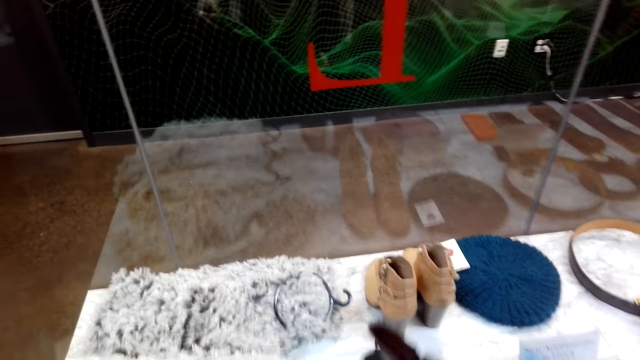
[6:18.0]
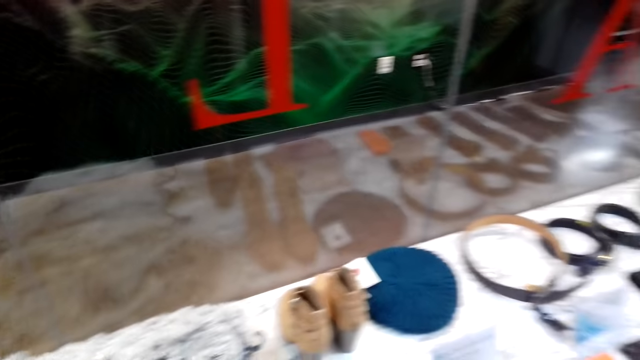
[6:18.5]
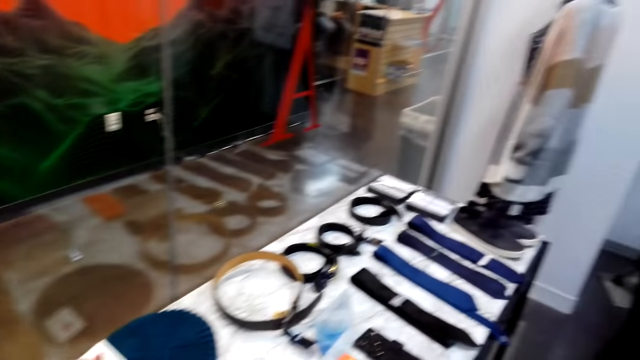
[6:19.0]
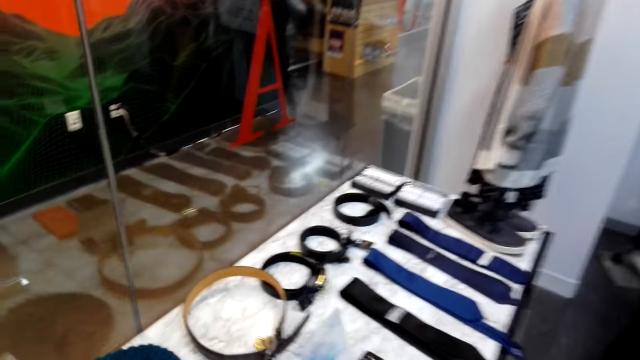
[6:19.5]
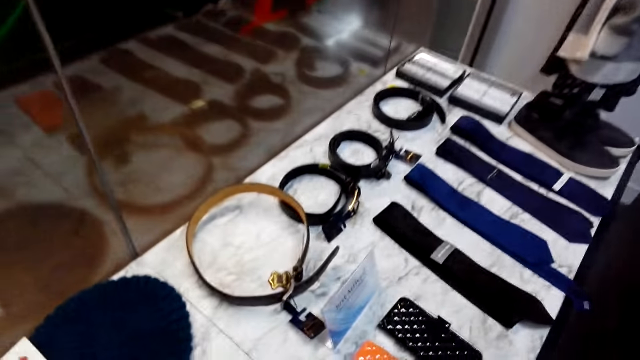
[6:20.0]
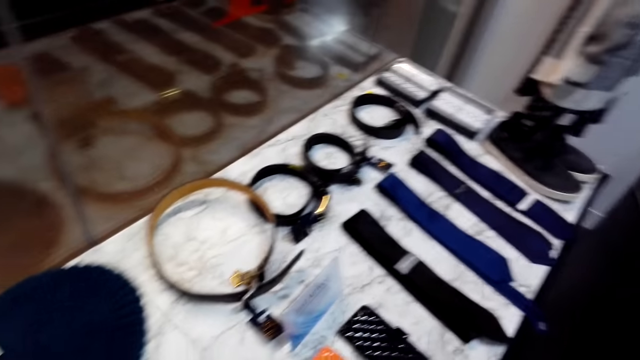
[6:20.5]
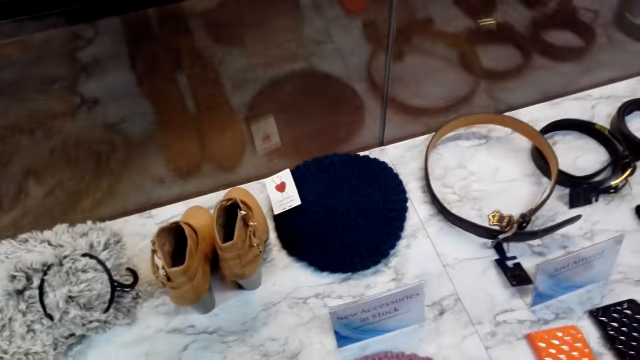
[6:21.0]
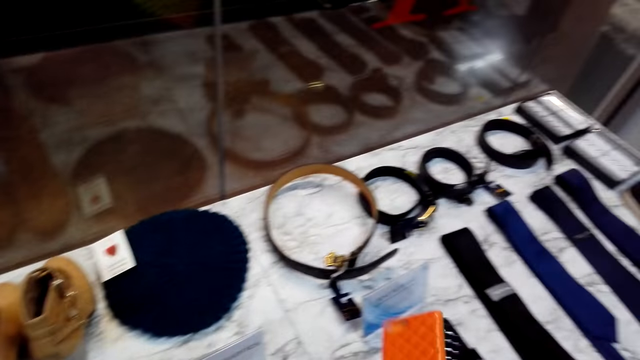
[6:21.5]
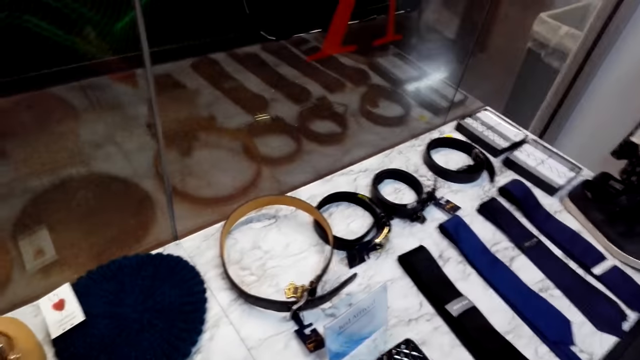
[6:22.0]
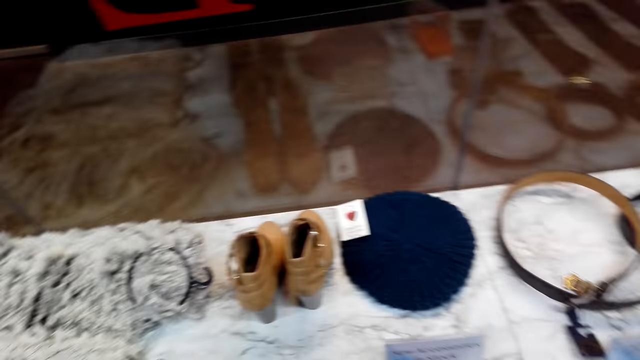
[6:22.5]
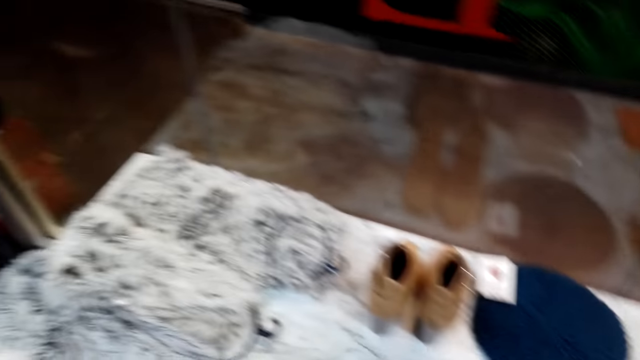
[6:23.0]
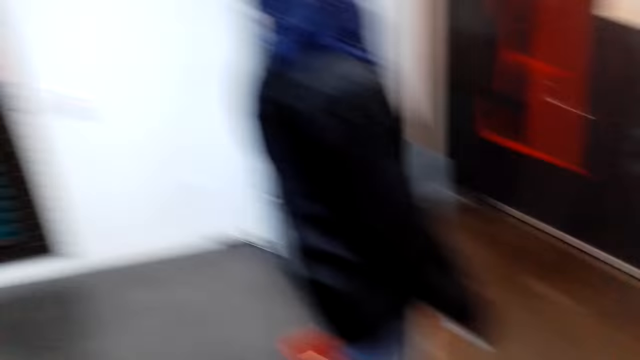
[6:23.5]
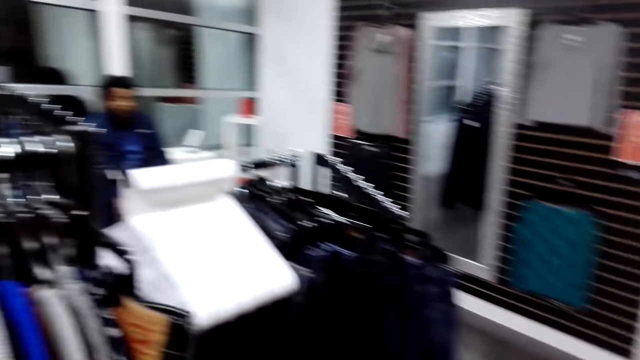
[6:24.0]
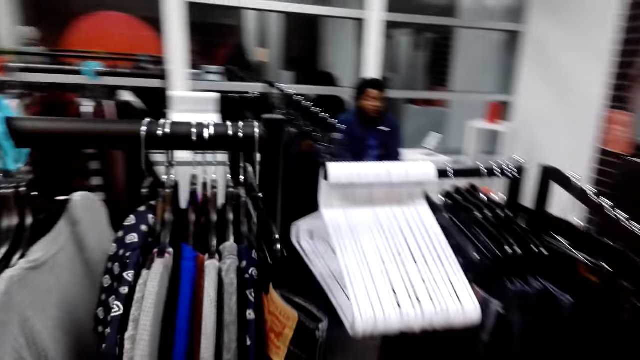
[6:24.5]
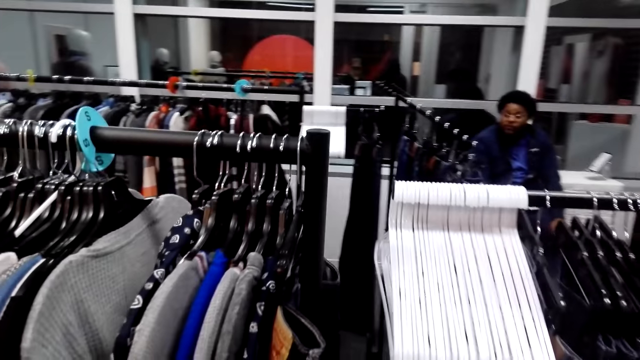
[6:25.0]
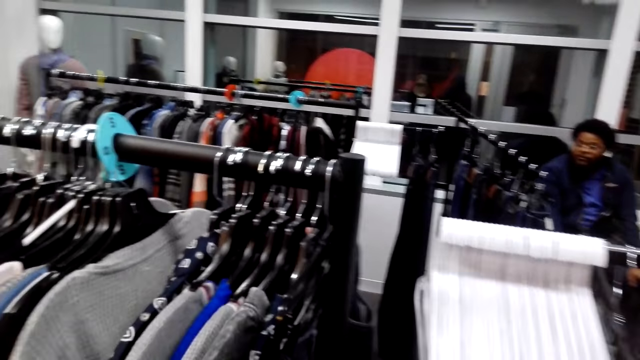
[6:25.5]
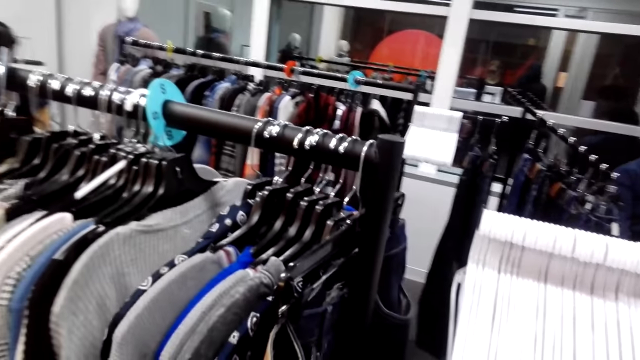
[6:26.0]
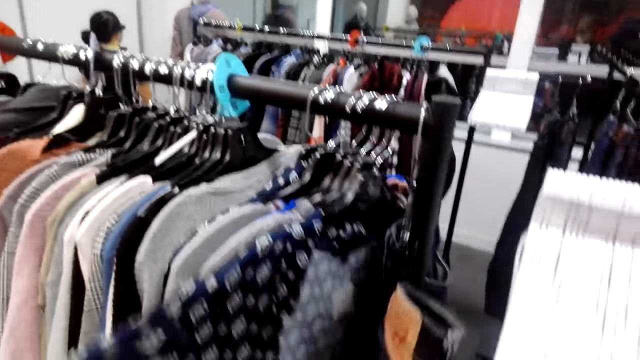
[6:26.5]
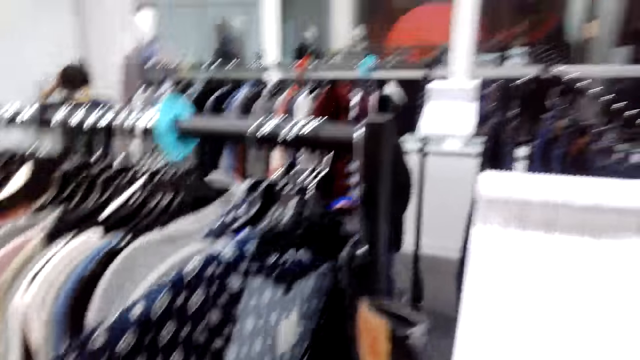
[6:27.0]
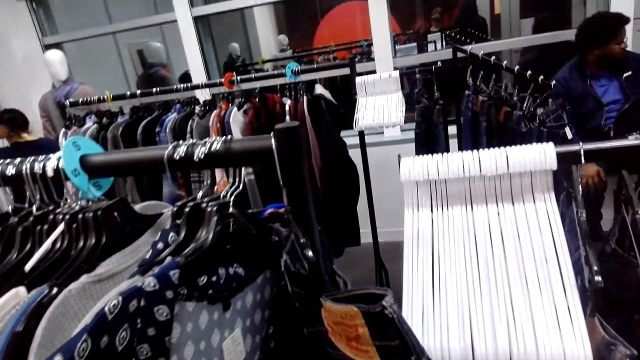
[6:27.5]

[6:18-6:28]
The camera wearer looks at the winter boot. They put down the winter boot. They pick up a wallet. They hold a phone case. They turn to the side. They walk around. They turn around. They hold cloths on the hanger.

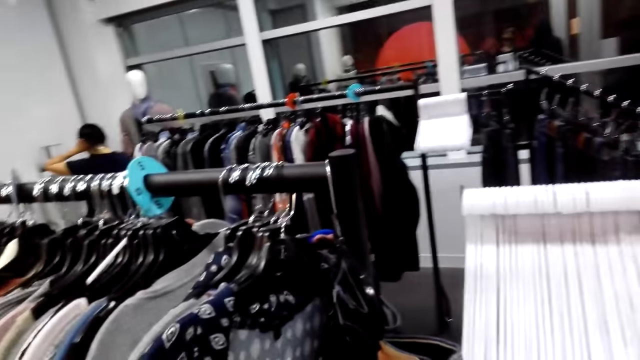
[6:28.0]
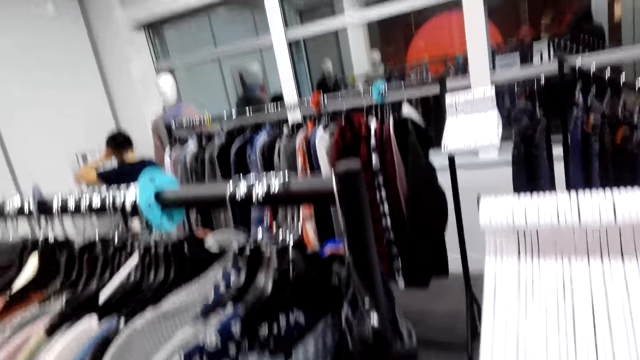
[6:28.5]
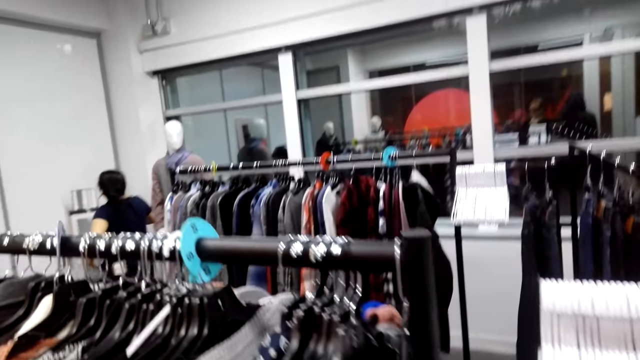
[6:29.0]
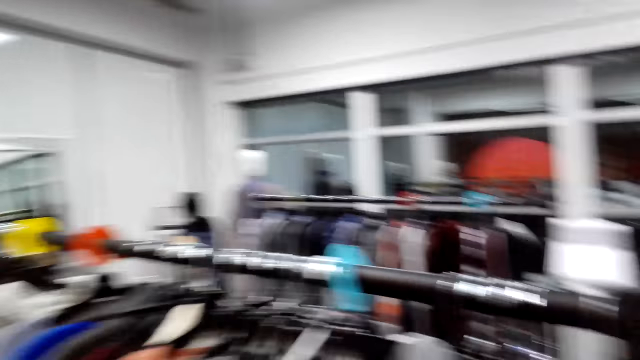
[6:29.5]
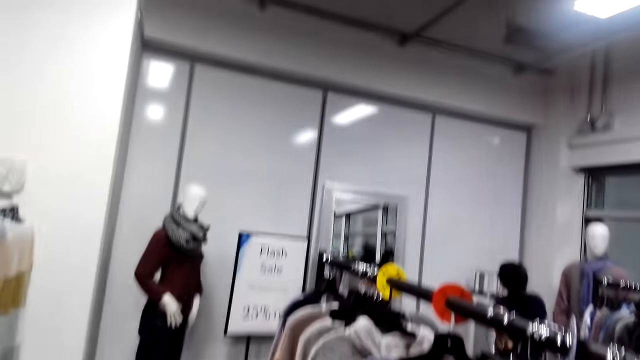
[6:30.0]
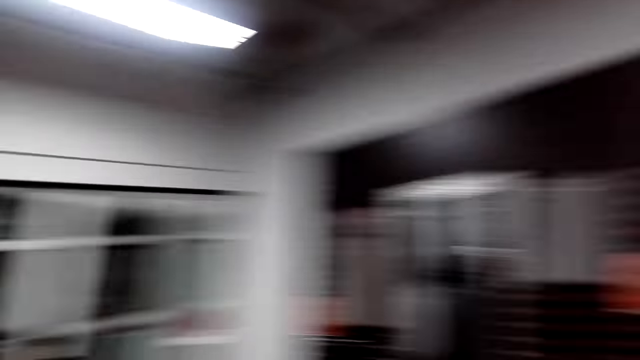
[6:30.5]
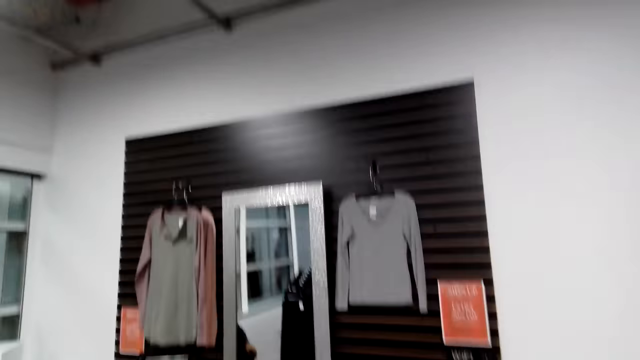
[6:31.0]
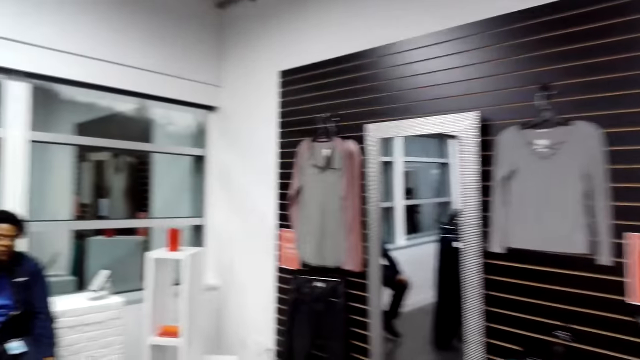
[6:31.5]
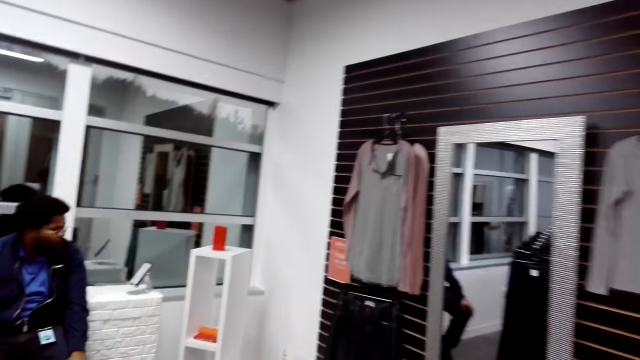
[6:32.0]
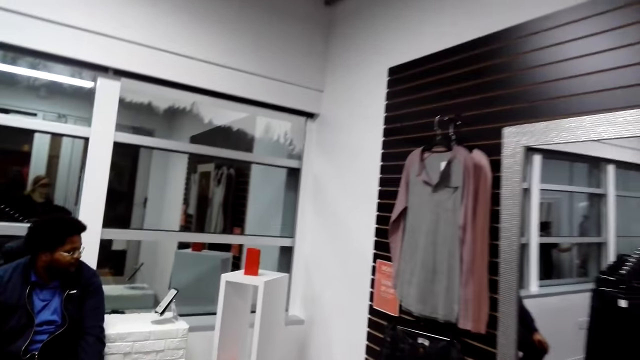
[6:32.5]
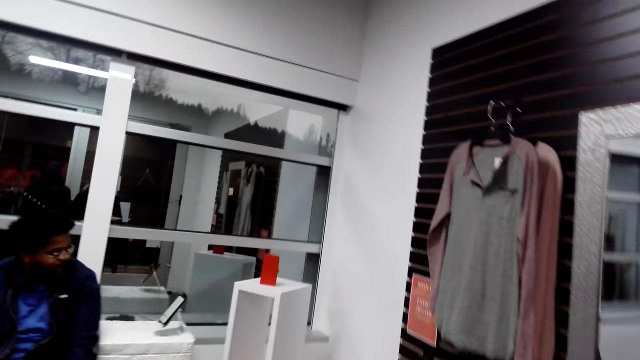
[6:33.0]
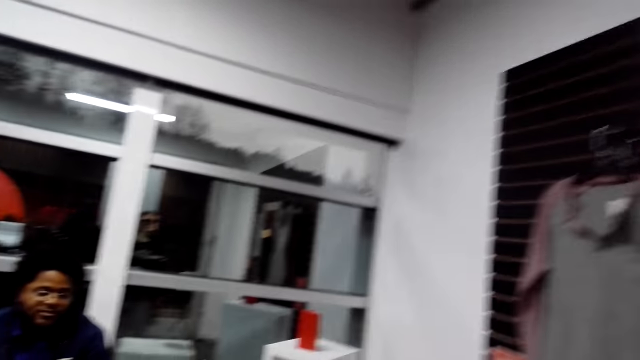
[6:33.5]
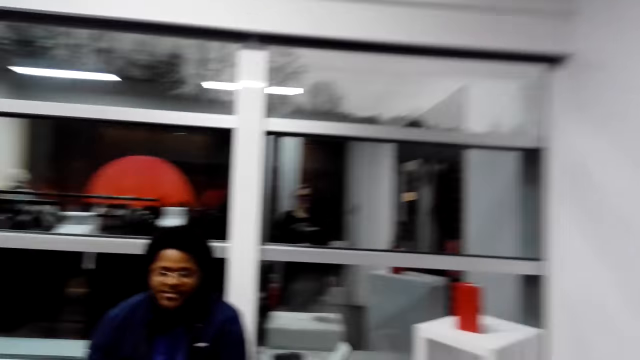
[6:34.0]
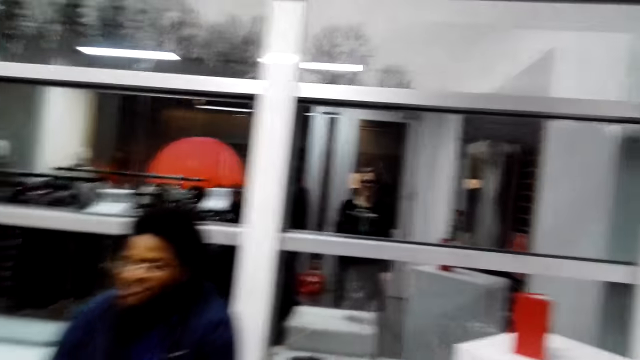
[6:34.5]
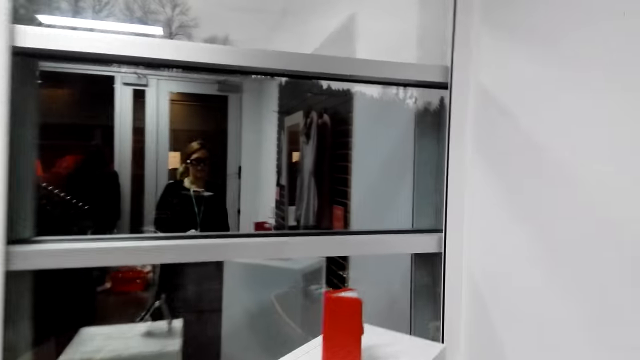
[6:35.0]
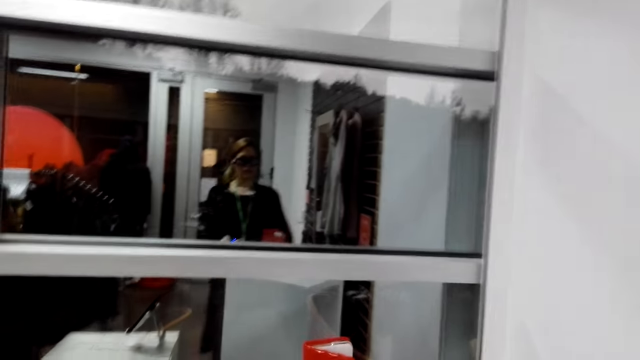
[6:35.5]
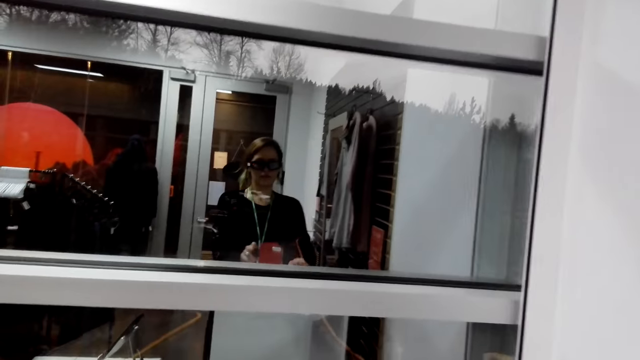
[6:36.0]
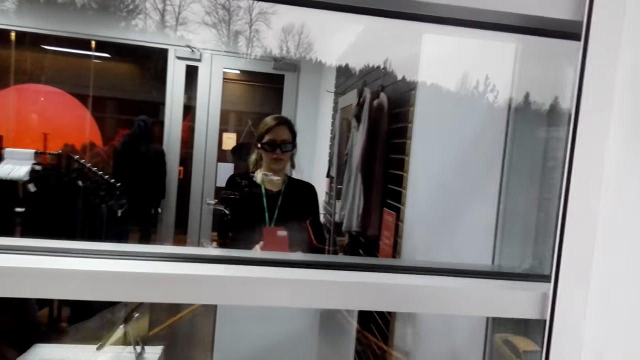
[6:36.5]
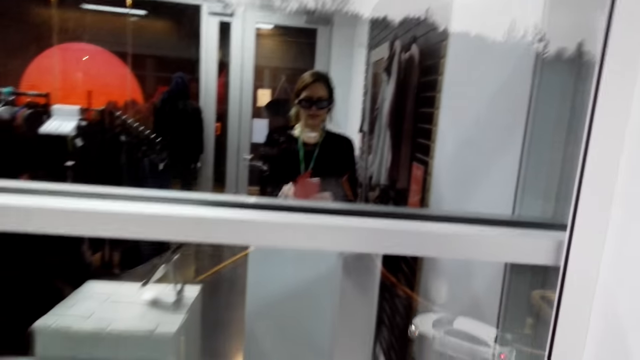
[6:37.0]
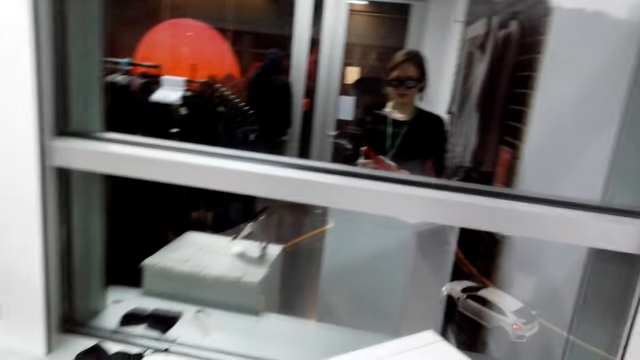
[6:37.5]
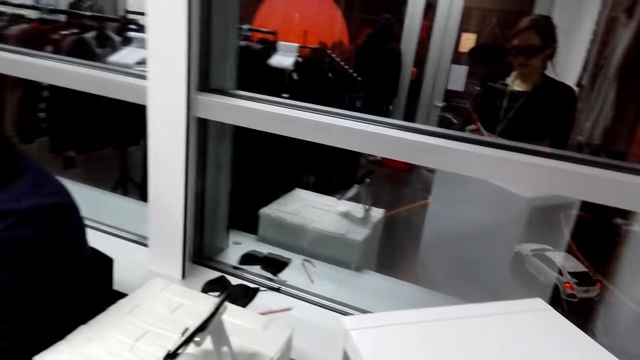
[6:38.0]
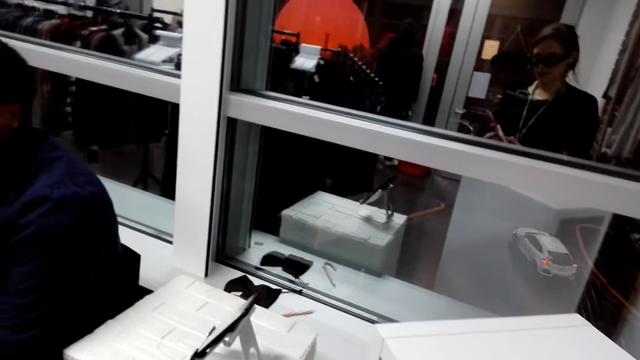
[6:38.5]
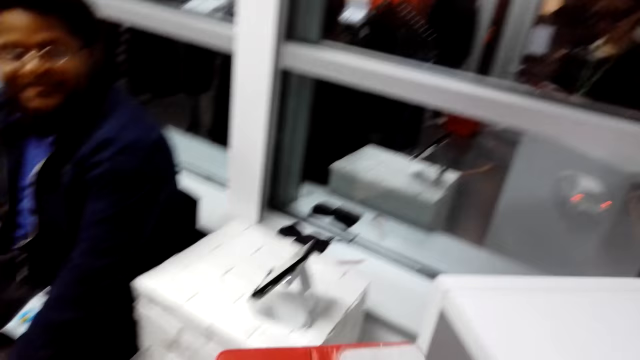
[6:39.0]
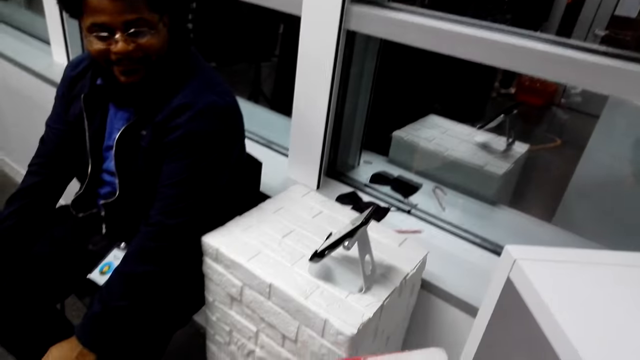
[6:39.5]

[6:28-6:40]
The camera wearer touches a denim trouser. They turn to the side. They walk around the room. A man nods the head. The camera wearer turns to the side. They walk past the cashier man. They hold a holder on a stand. They pick up a diary. They turn to the side.
